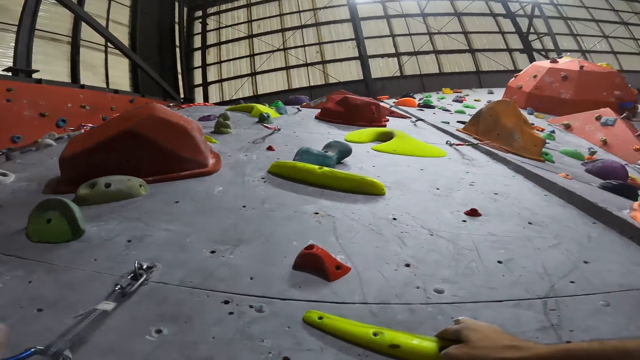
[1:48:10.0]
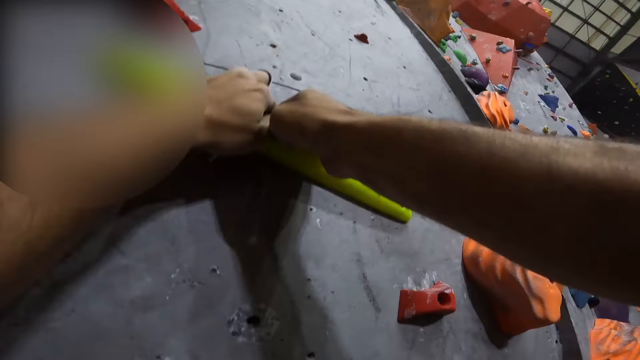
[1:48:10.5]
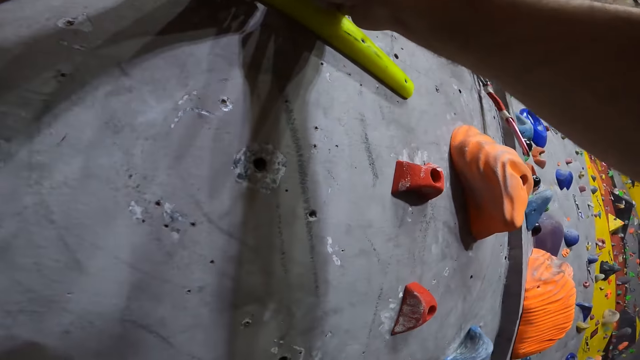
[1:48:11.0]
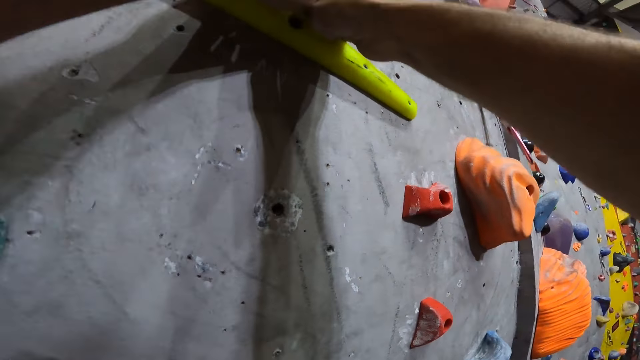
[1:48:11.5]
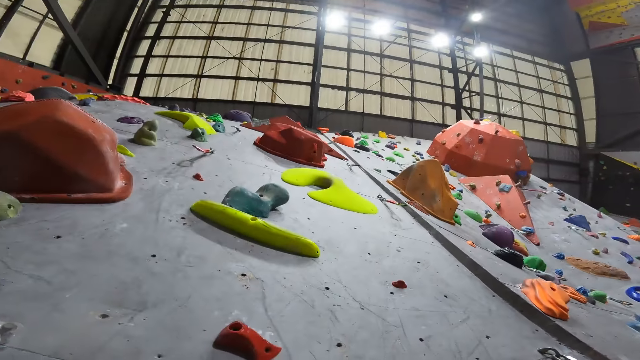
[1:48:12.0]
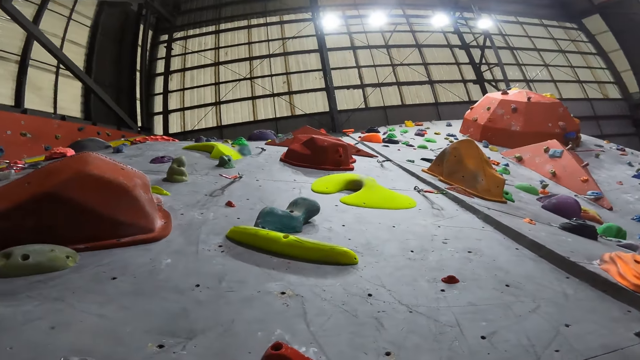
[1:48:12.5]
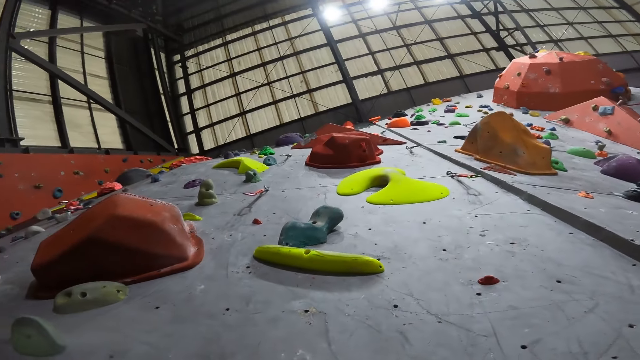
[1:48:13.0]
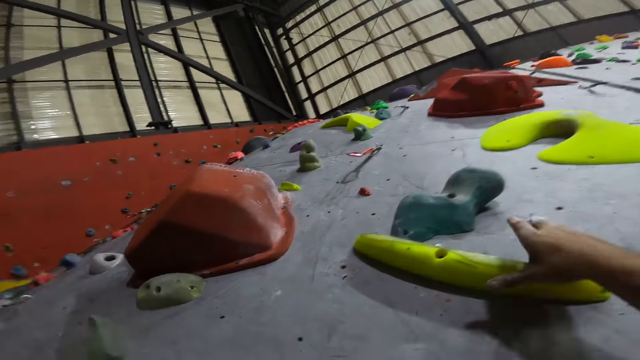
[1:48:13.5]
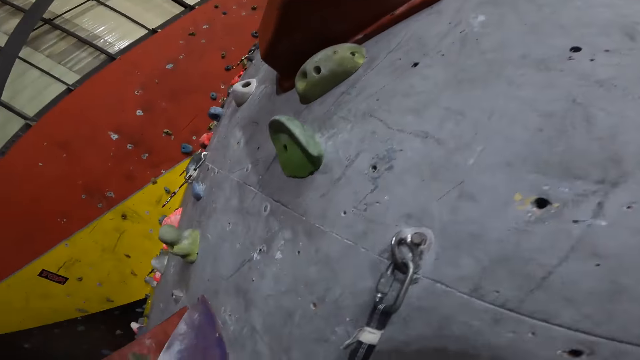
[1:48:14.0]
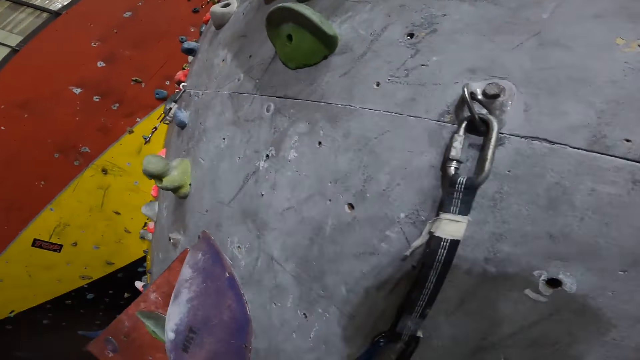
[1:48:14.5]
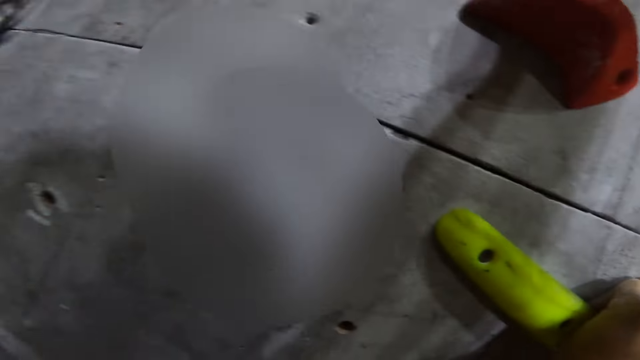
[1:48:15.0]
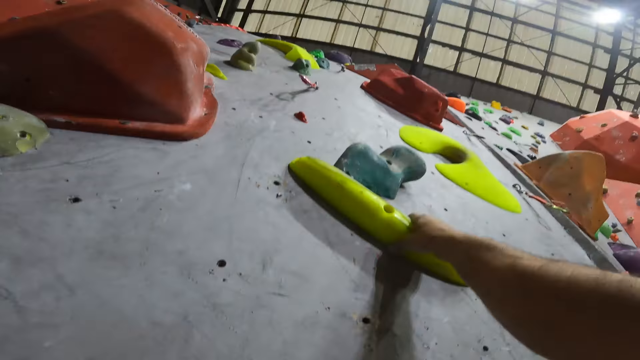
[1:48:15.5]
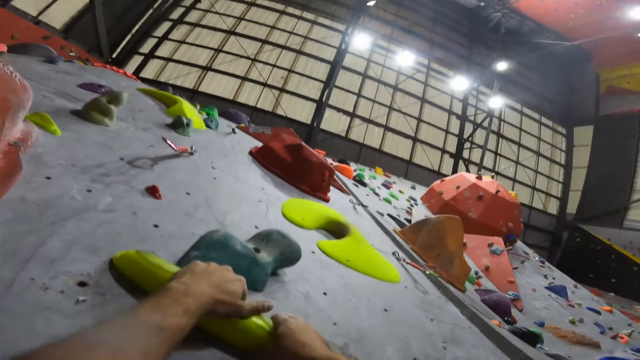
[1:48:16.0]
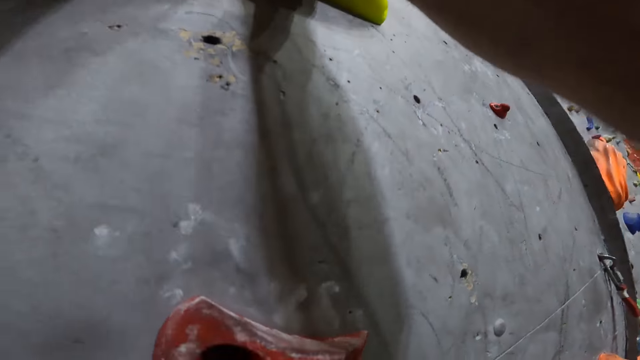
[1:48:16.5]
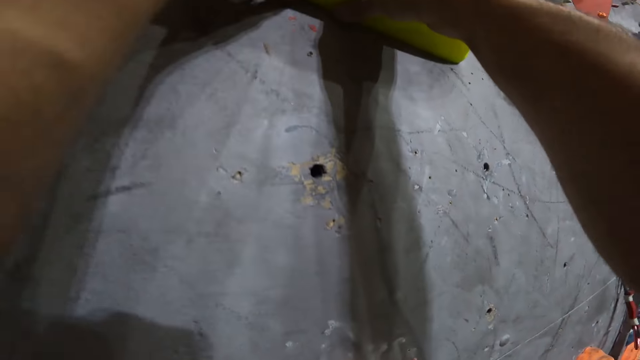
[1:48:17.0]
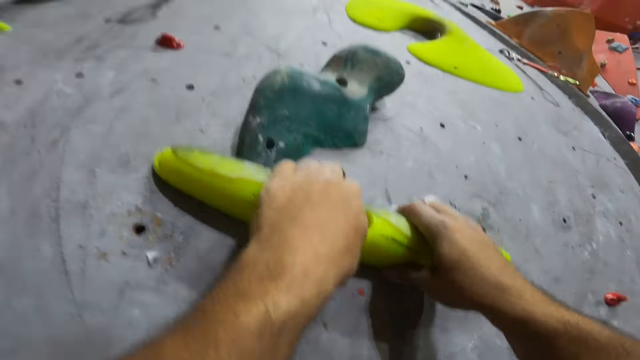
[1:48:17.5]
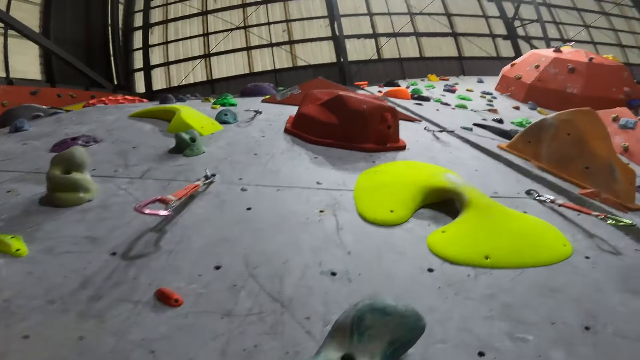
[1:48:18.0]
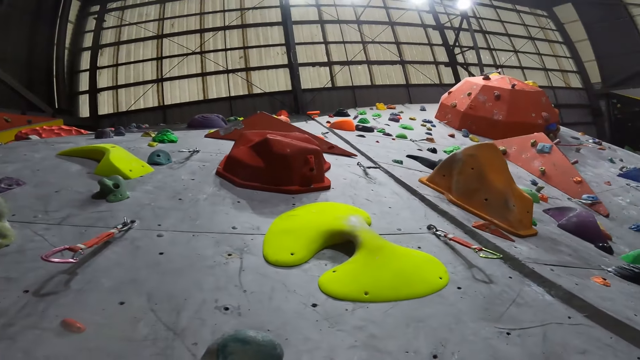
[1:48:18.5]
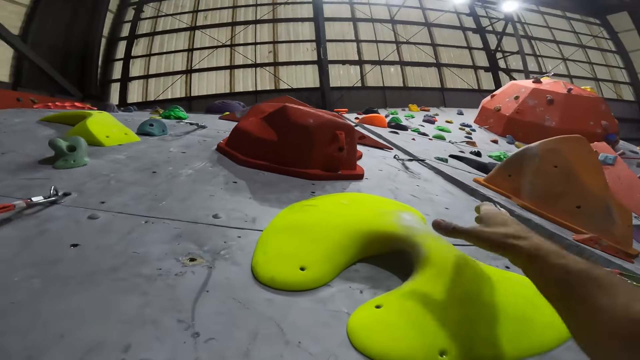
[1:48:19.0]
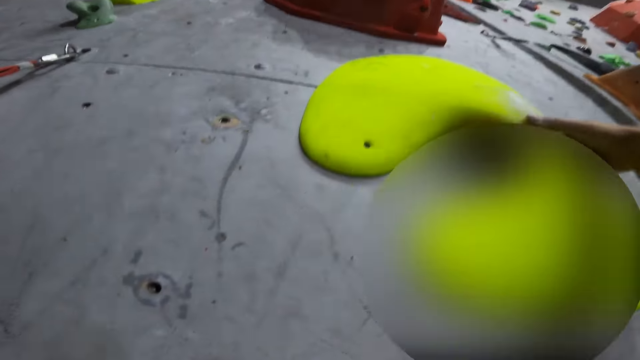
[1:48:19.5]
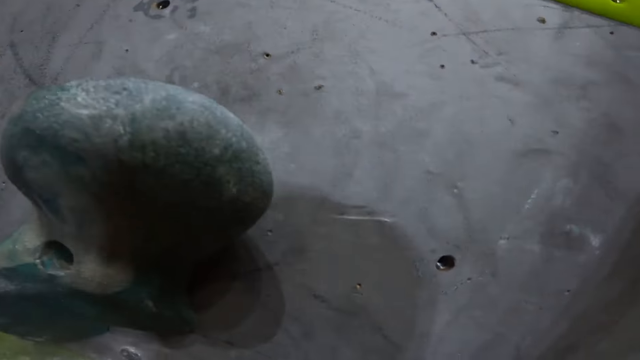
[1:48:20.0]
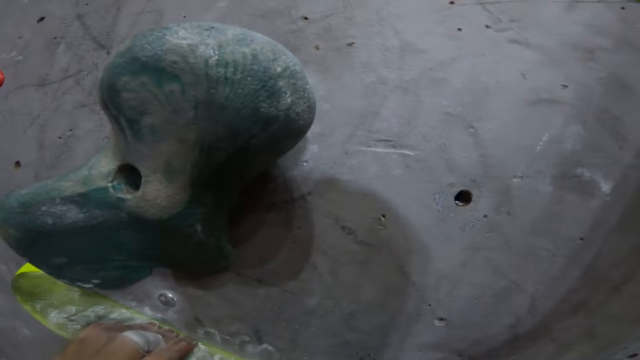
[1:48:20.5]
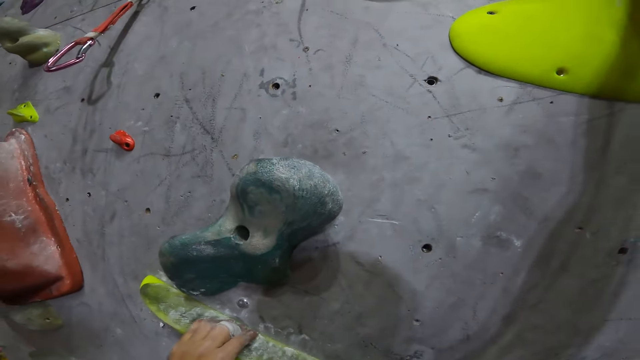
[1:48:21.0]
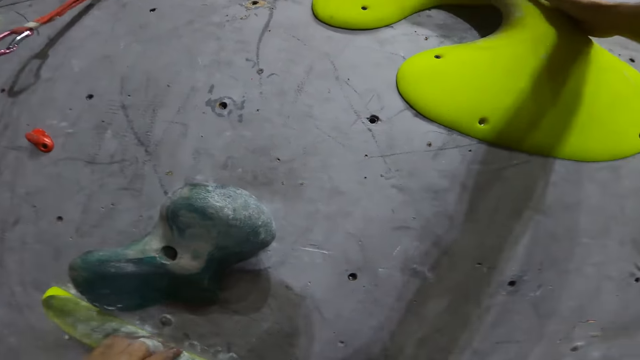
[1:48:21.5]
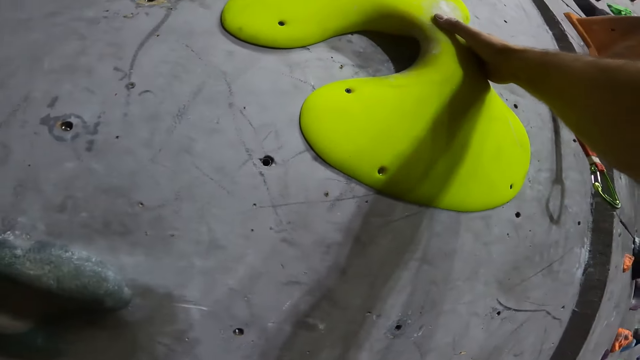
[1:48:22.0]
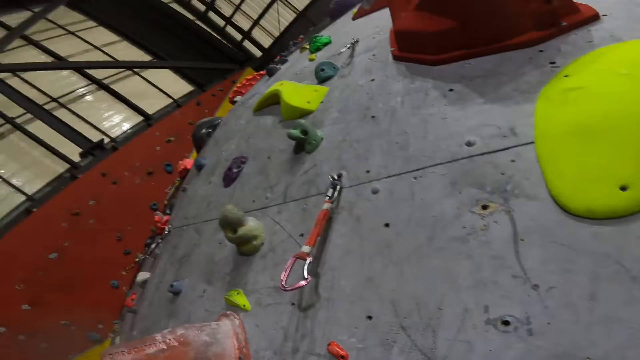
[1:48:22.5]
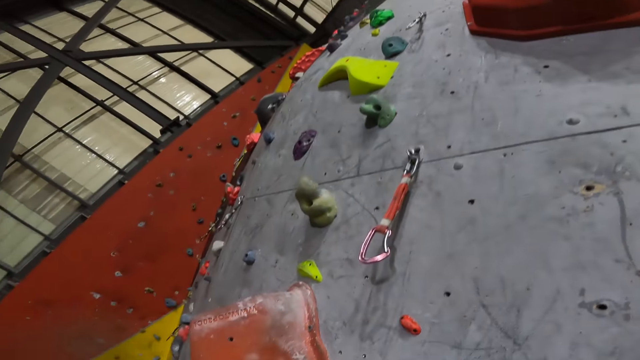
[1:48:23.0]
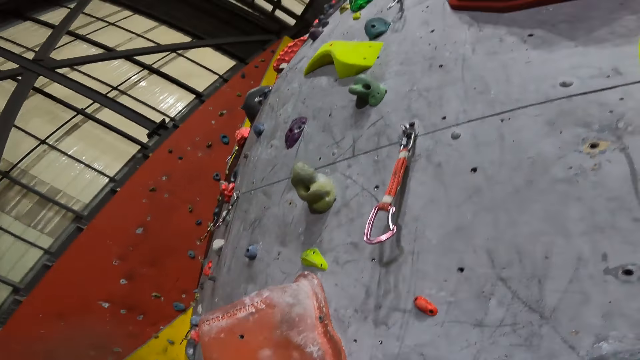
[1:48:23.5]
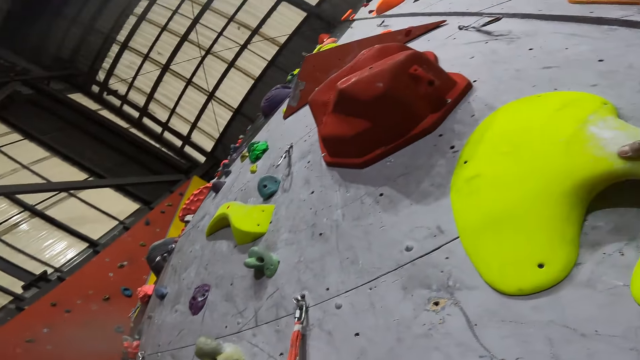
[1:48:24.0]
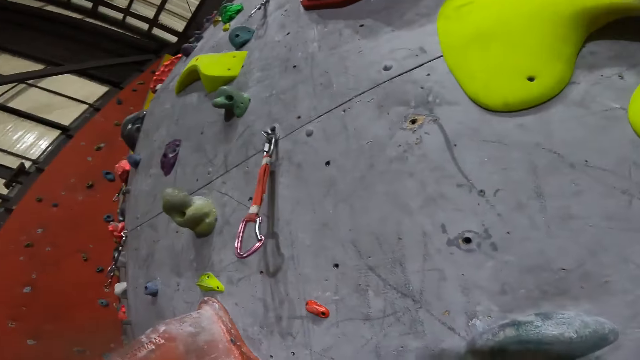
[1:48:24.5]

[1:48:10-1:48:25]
The camera wearer looks up. They climb up the wall. They hold something with the right hand. They climb the bouldering wall. They look around.

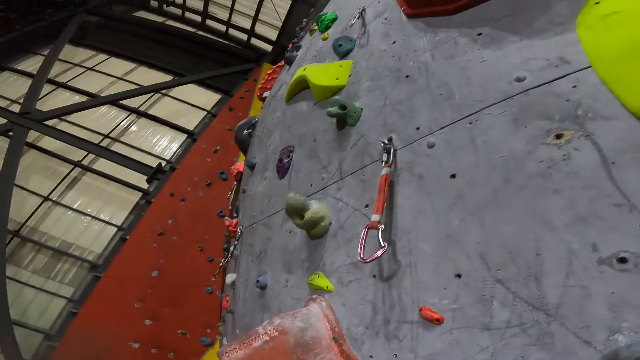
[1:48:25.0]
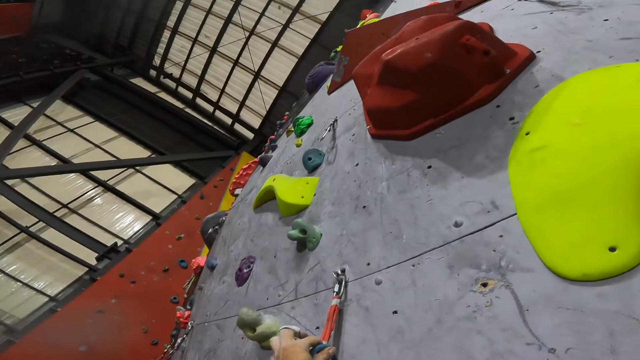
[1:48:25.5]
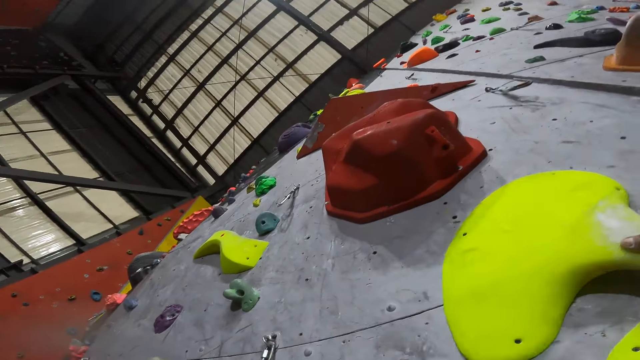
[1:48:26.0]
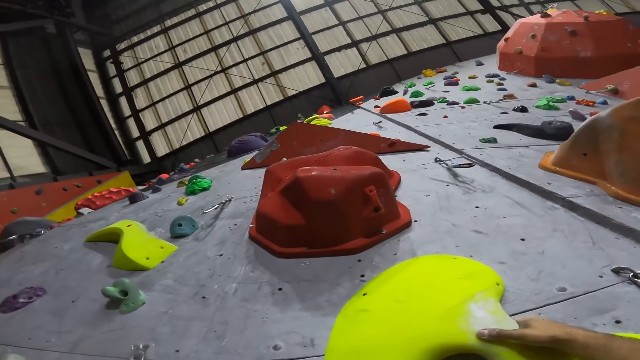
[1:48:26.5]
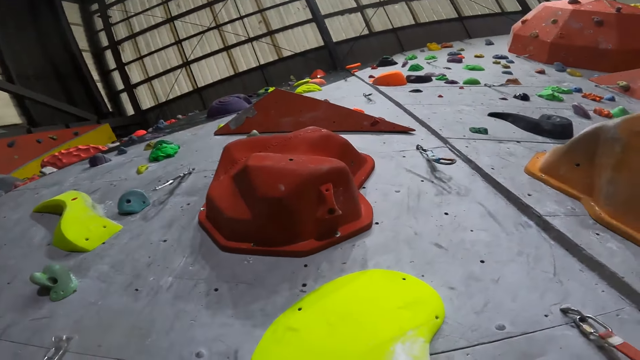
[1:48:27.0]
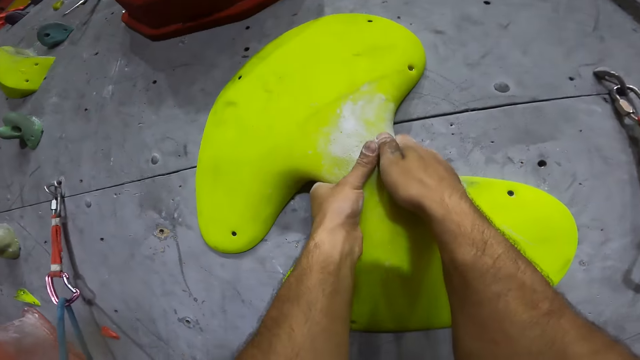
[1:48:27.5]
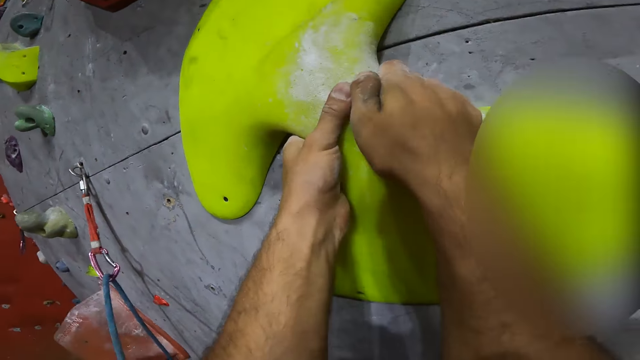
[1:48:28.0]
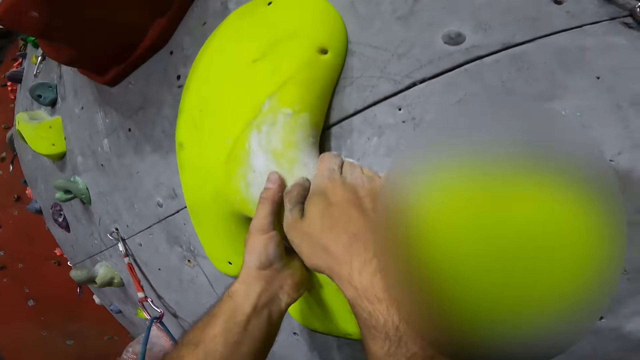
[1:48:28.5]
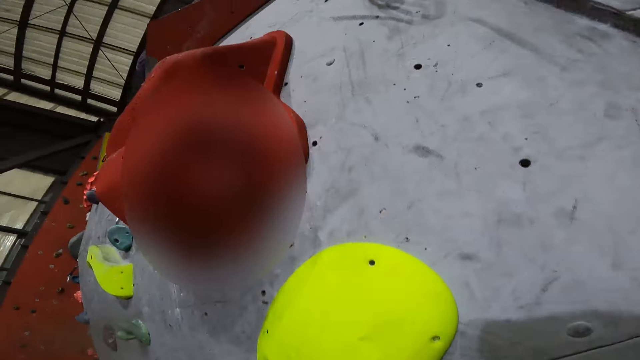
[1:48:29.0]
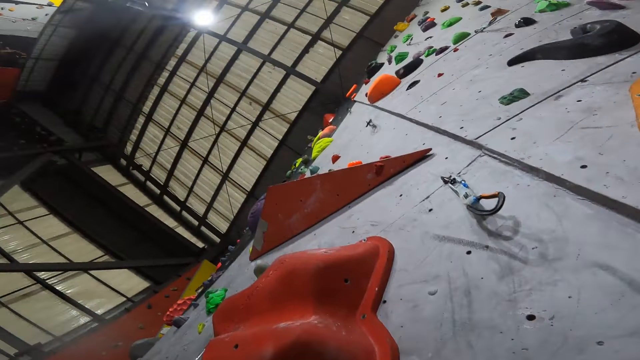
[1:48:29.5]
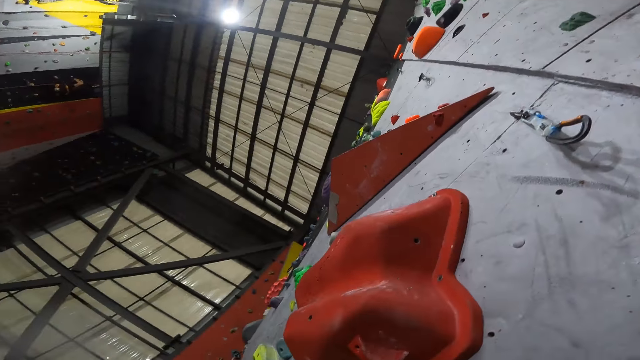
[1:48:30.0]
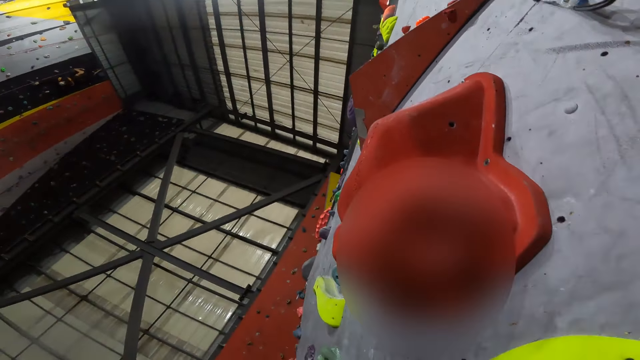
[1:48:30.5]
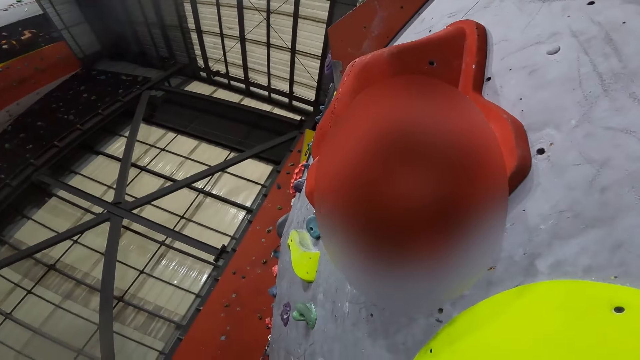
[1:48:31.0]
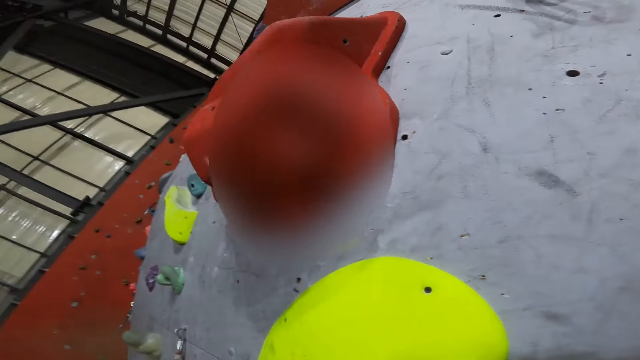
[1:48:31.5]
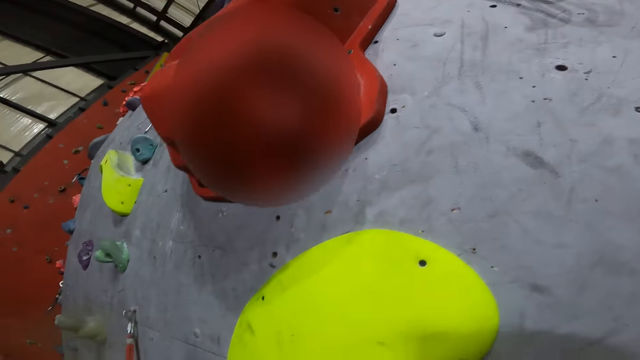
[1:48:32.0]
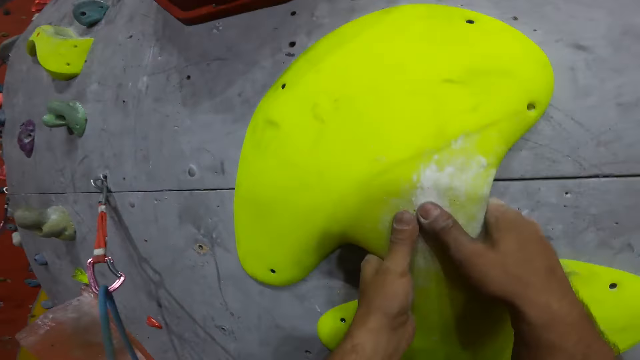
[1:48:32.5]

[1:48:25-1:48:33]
The camera wearer climbs the bouldering wall. They look around.
